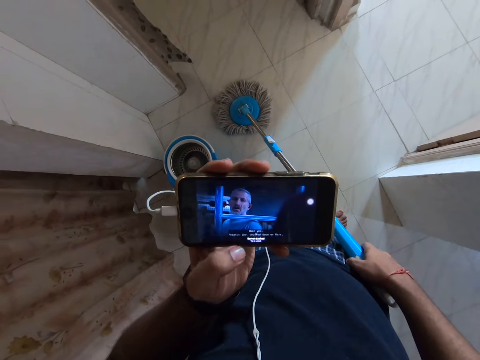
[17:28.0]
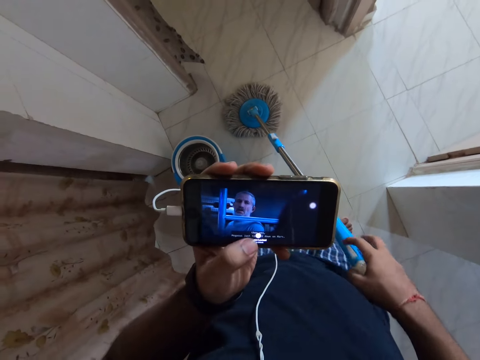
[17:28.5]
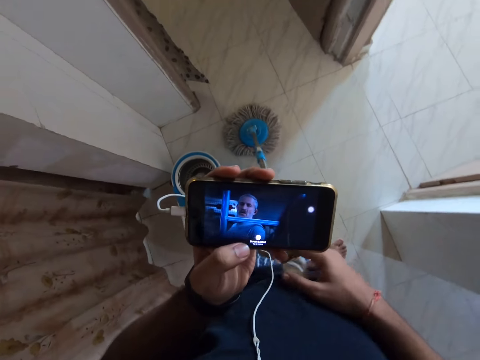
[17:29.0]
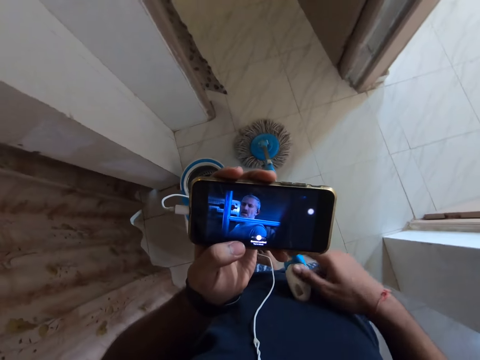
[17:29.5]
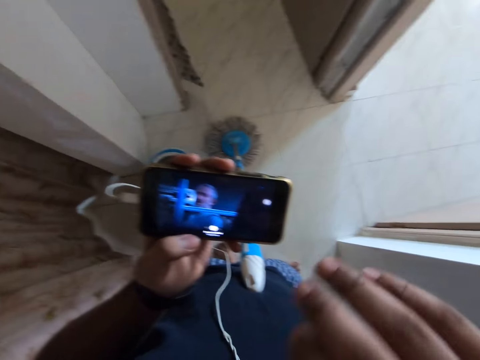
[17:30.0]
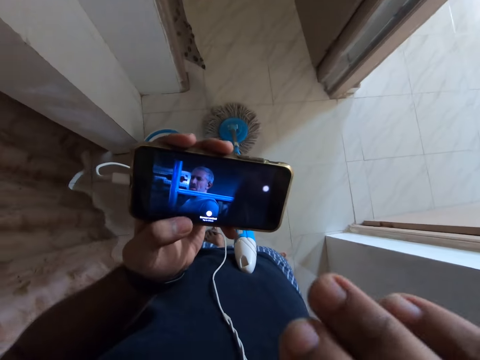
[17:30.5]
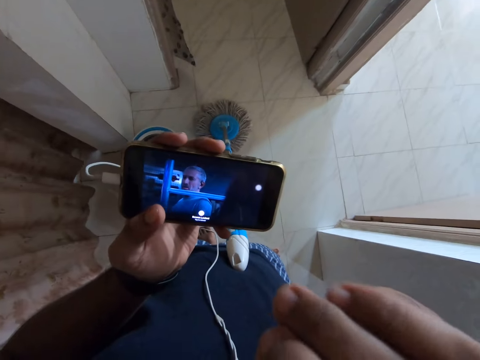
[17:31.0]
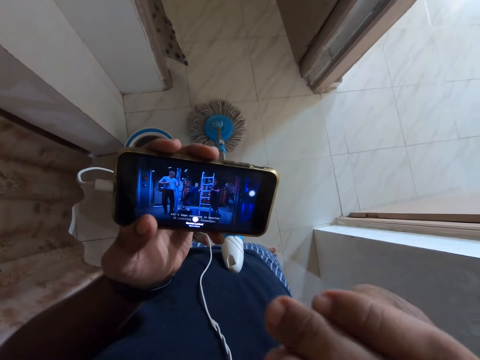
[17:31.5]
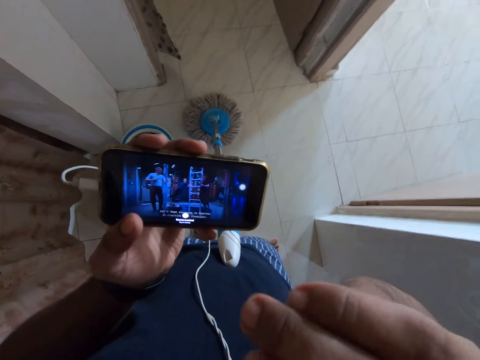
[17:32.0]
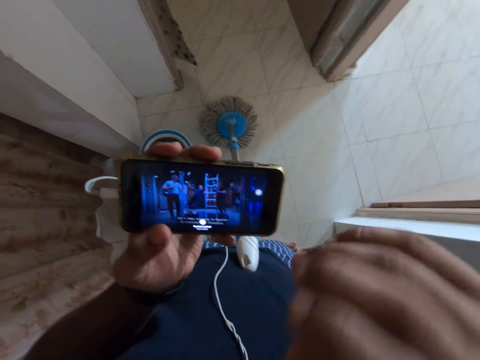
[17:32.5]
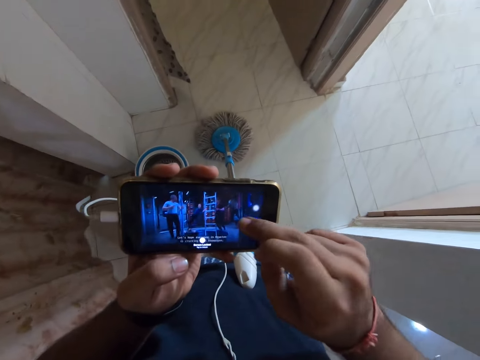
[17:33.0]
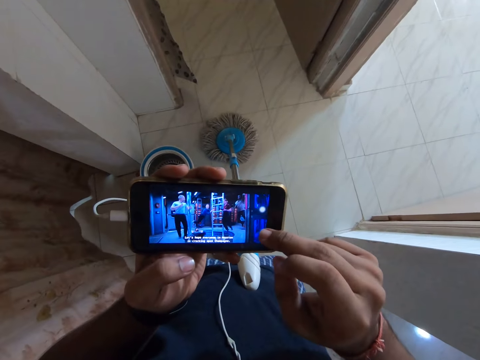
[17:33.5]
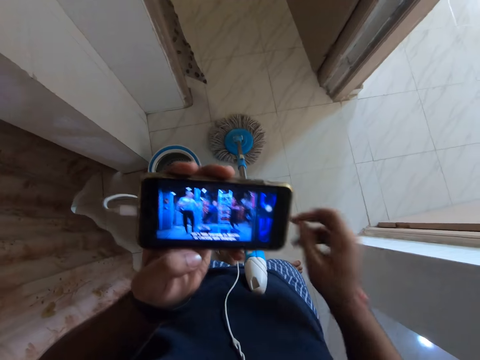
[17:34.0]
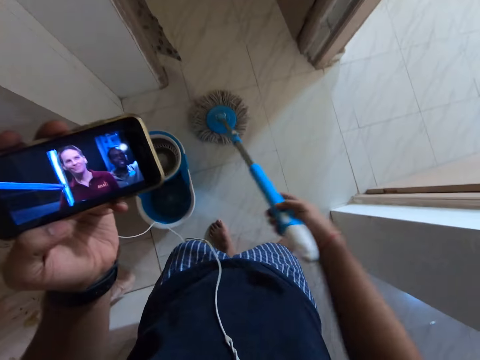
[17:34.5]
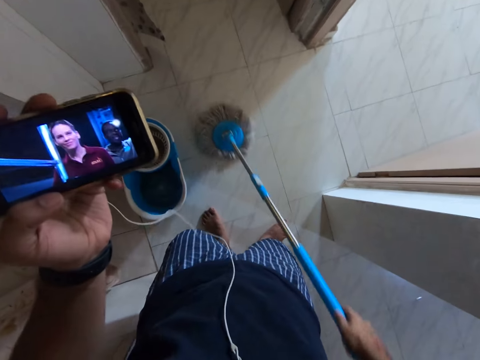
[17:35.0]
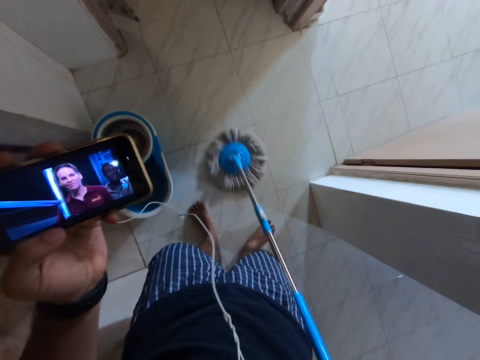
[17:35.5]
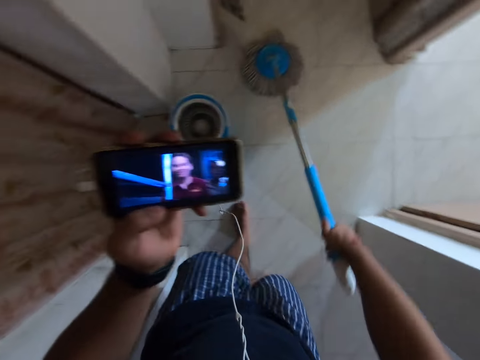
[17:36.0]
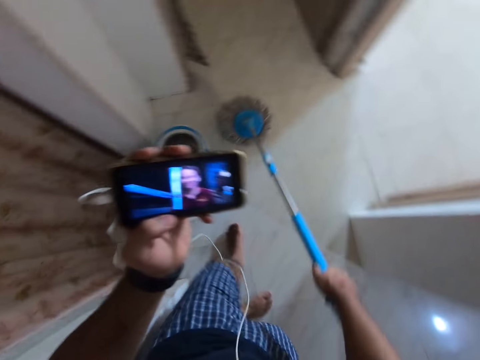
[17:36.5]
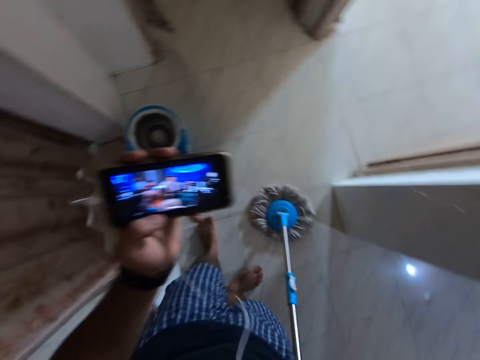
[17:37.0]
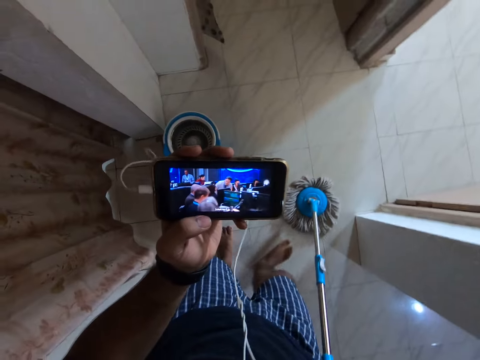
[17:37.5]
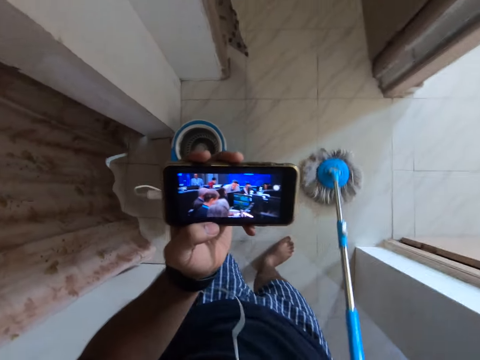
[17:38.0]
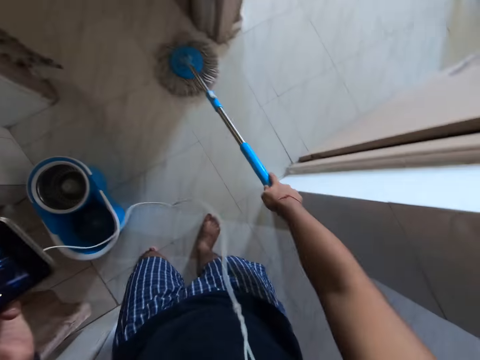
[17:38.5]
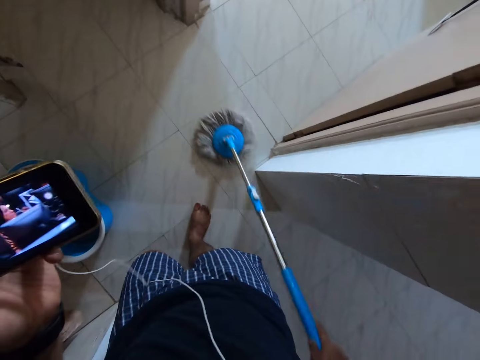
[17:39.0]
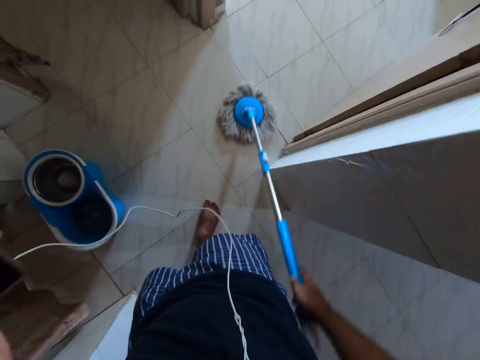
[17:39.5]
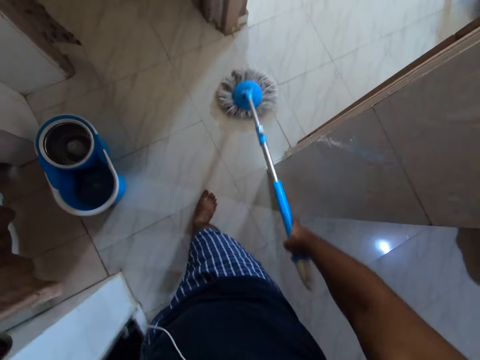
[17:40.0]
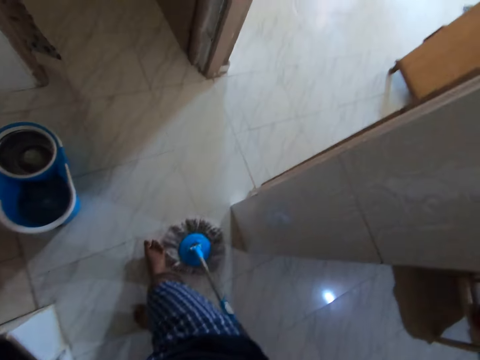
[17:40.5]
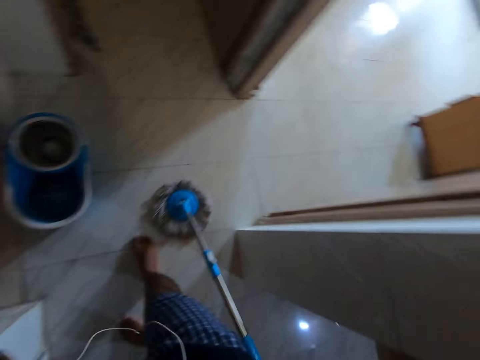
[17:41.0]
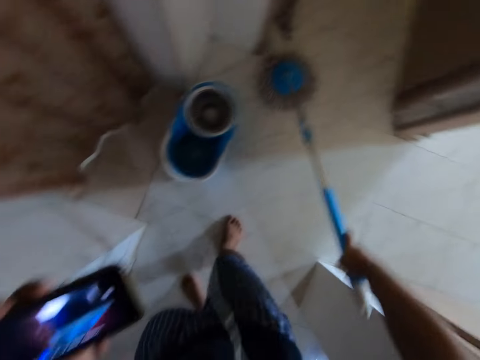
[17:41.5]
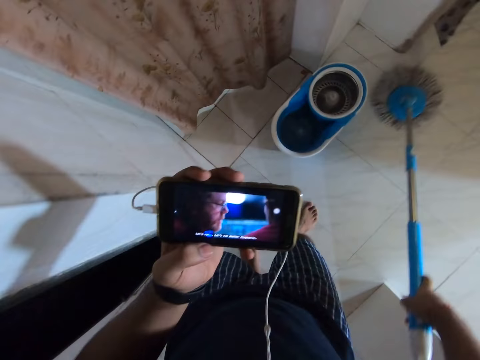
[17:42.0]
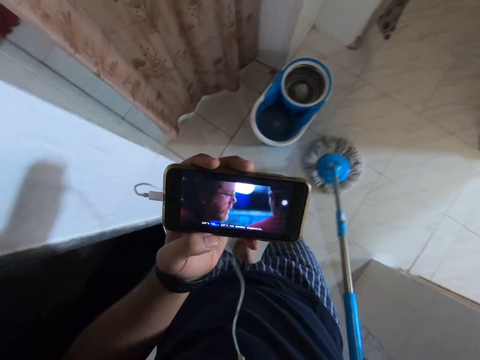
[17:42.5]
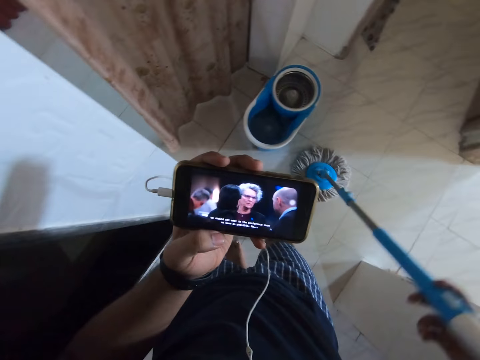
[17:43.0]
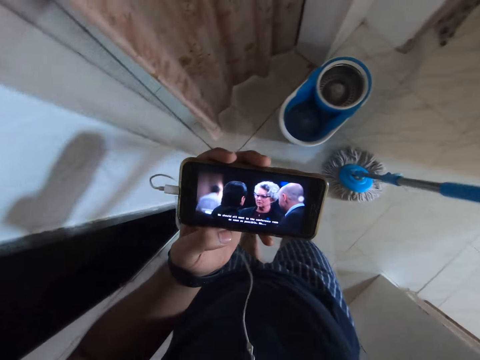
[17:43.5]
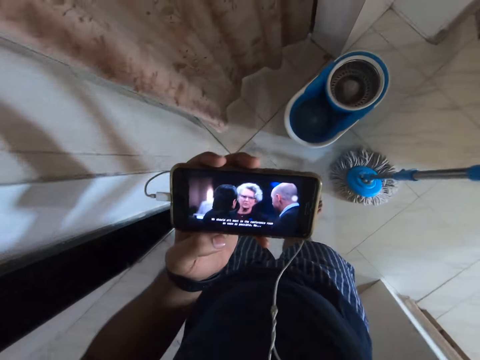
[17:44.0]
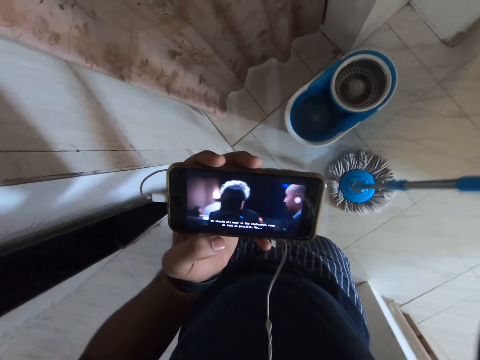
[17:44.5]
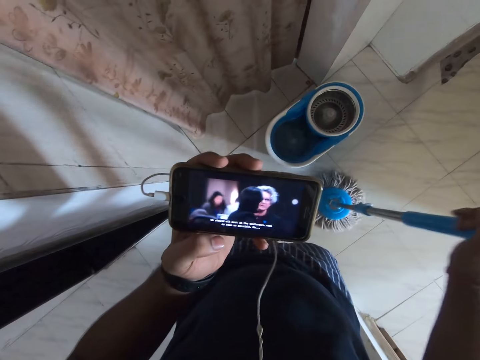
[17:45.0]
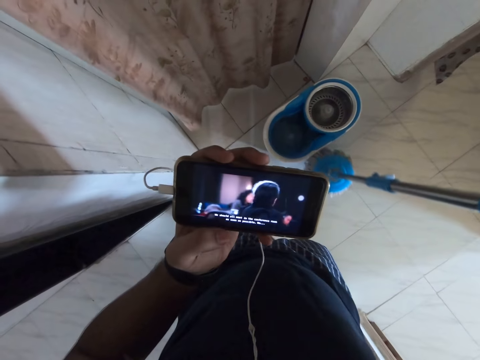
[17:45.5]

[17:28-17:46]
The camera wearer places the spin mop on his belly. He moves his hand. He operates his phone. He picks up the spin mop, mops the floor with the spin mop and looks at his phone. He mops the floor with the spin mop. He looks at his phone.

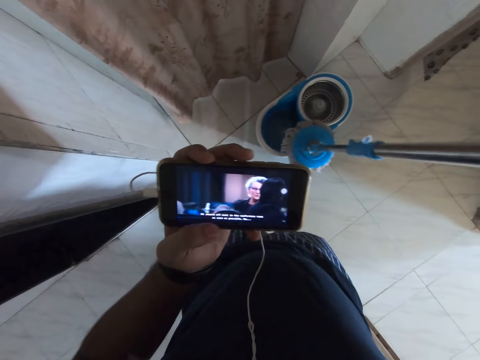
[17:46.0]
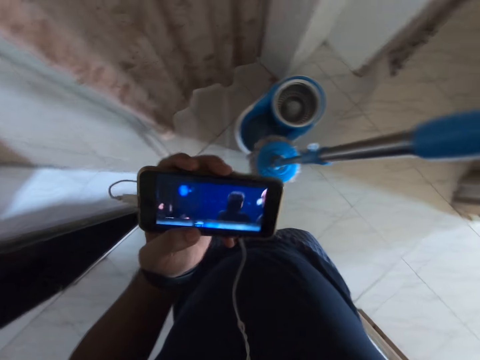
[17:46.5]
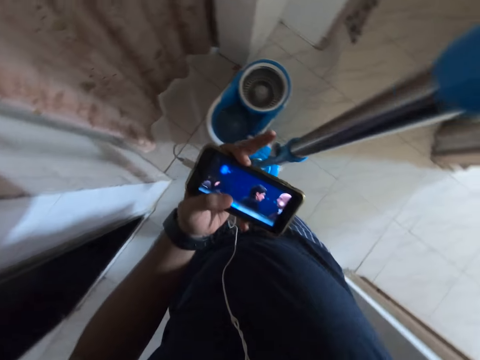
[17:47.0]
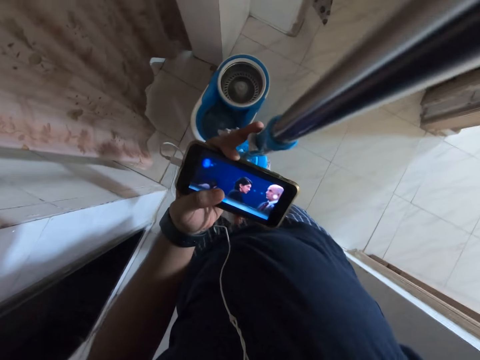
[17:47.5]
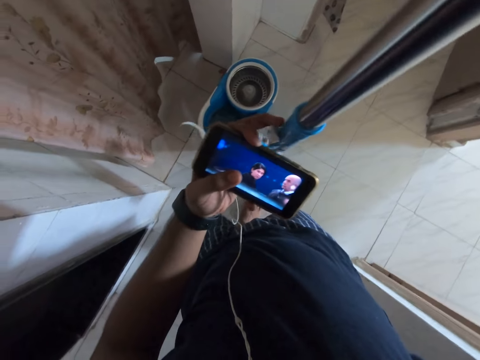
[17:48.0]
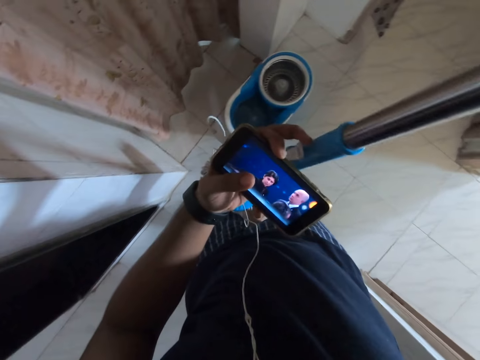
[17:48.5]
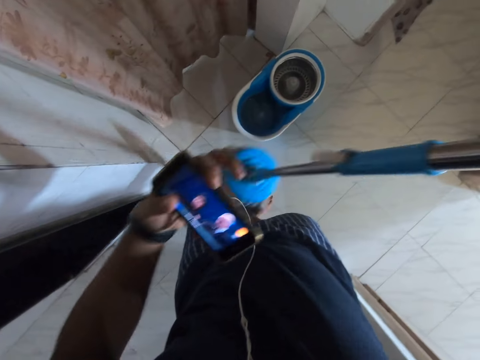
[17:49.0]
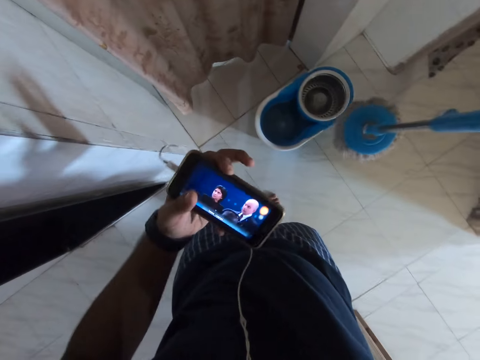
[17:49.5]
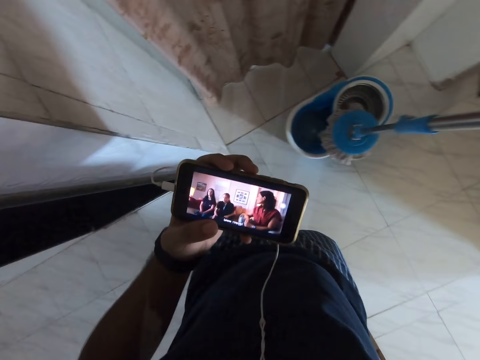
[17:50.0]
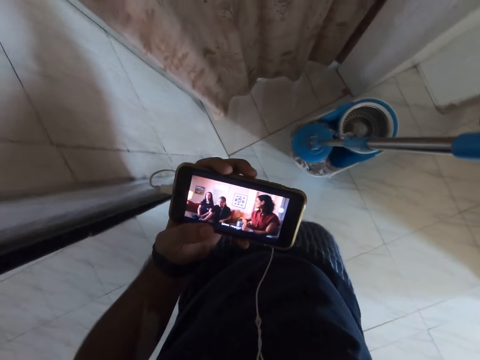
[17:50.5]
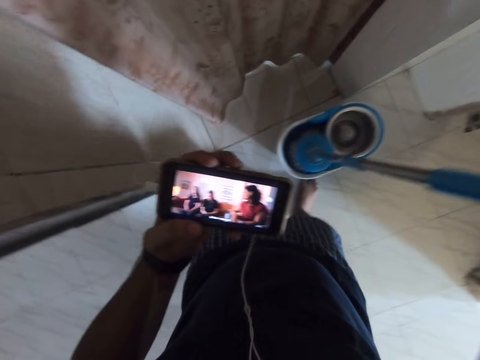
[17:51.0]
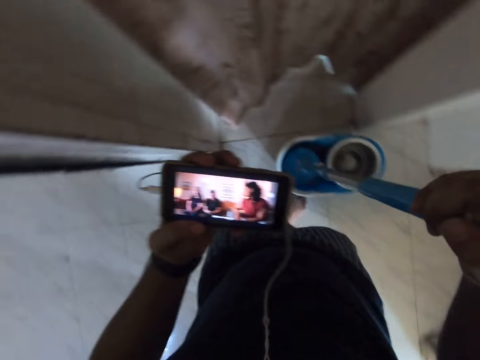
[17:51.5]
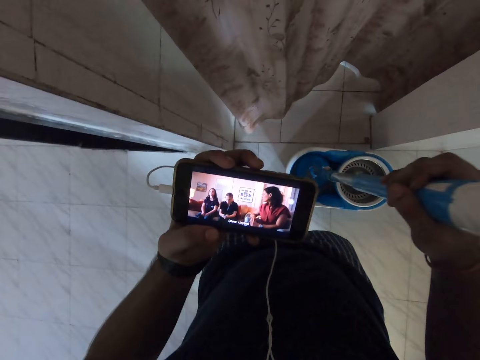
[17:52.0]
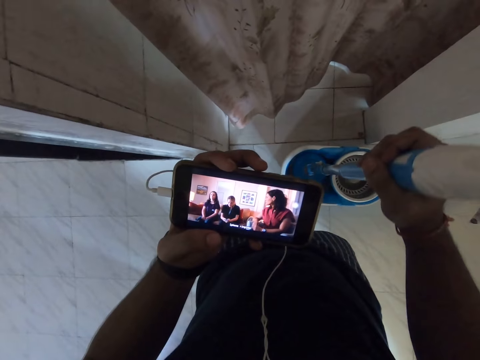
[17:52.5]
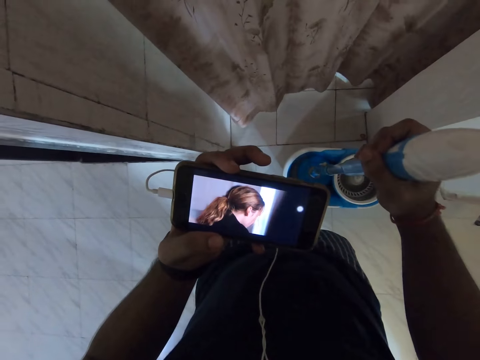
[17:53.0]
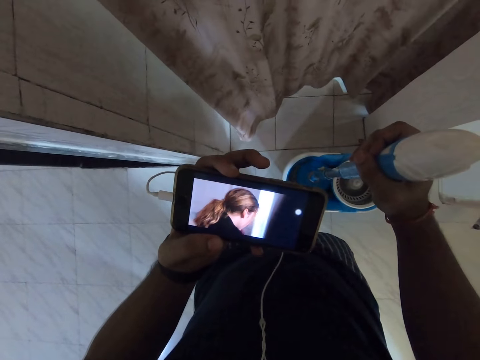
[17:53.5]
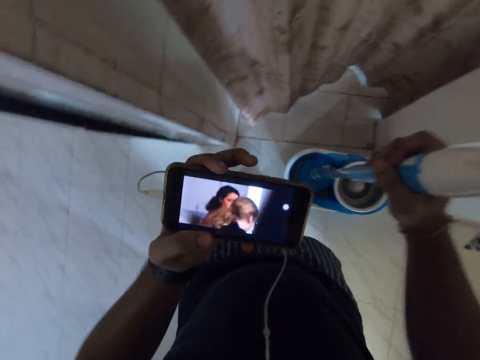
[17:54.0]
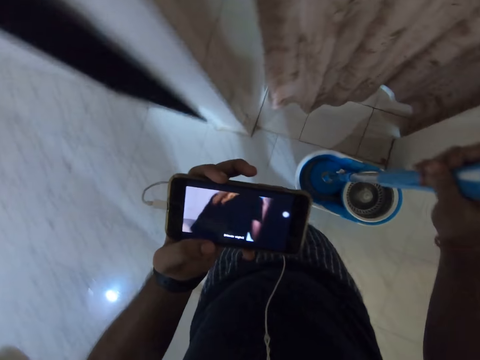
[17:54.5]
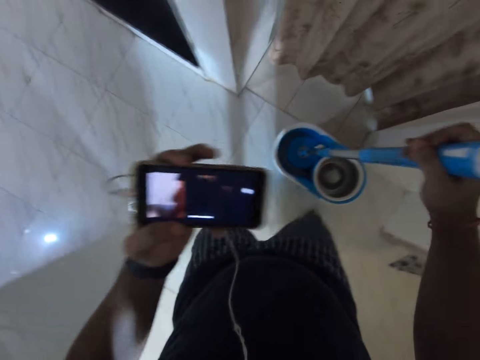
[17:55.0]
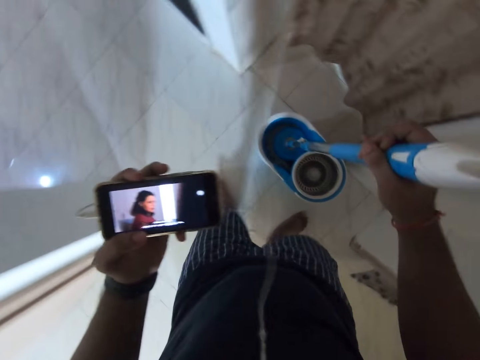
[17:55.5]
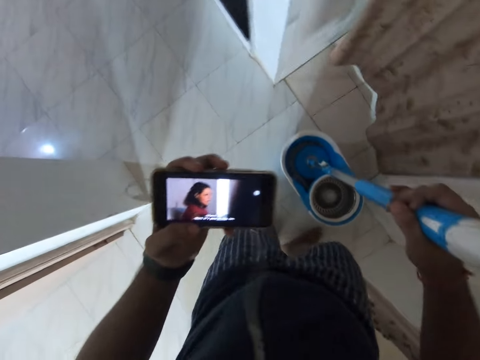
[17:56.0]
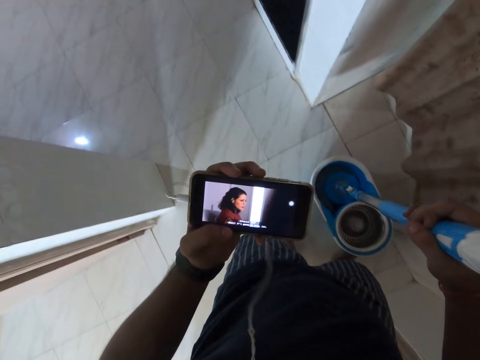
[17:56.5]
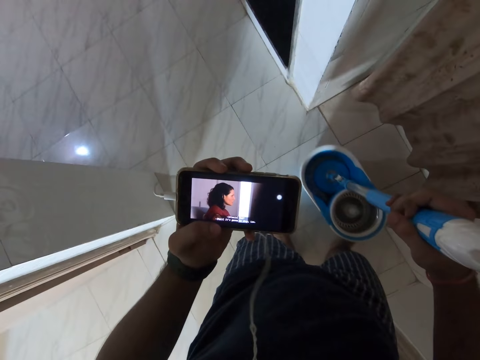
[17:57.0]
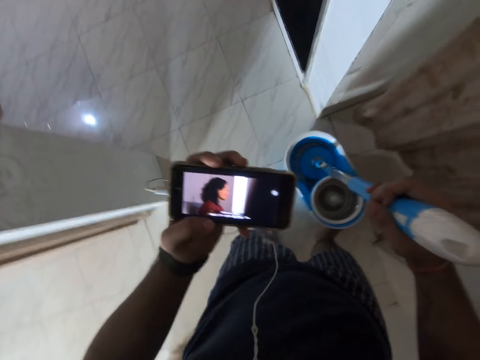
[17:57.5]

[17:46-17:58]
The camera wearer locks the mopper handle. He adjusts the spin mop. He places the spin mop in the bucket. He looks at his phone. He moves the bucket with his leg.
